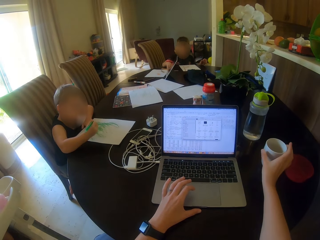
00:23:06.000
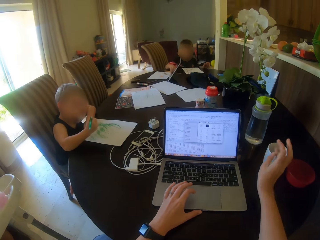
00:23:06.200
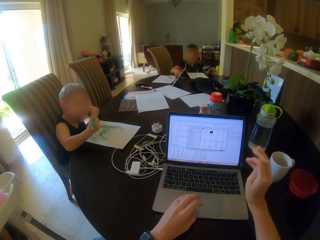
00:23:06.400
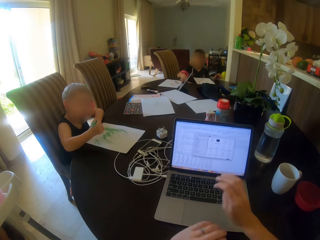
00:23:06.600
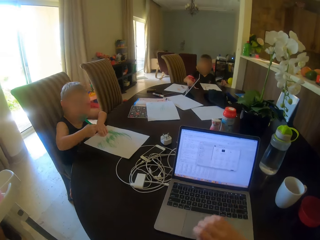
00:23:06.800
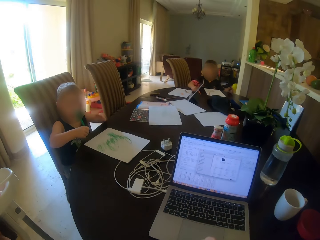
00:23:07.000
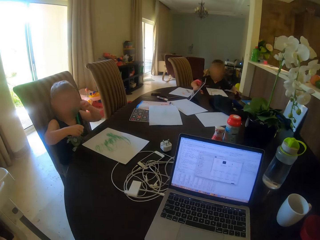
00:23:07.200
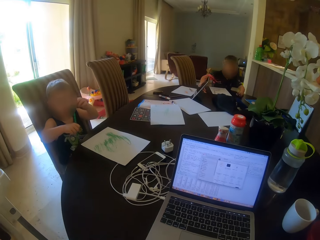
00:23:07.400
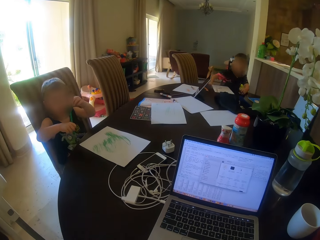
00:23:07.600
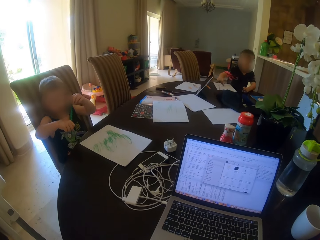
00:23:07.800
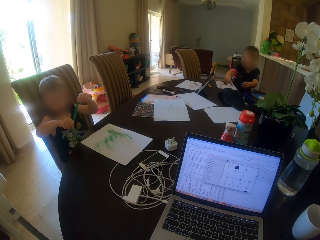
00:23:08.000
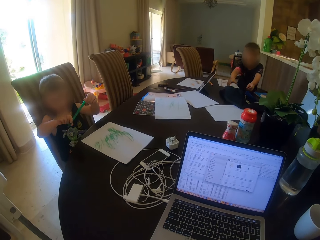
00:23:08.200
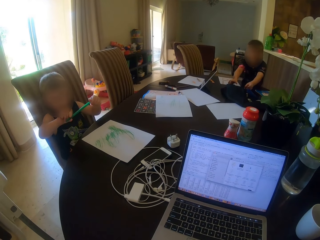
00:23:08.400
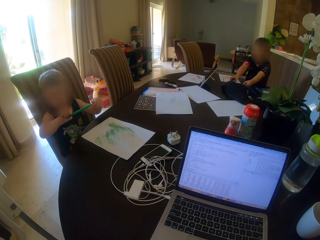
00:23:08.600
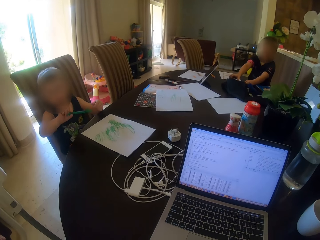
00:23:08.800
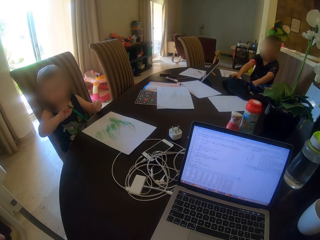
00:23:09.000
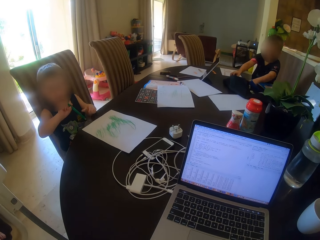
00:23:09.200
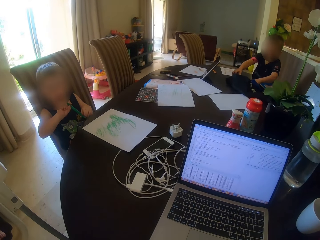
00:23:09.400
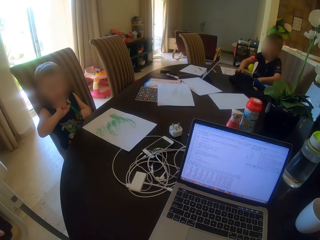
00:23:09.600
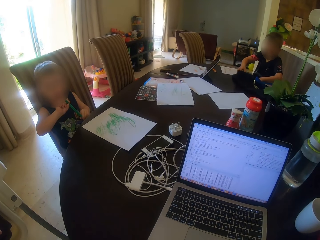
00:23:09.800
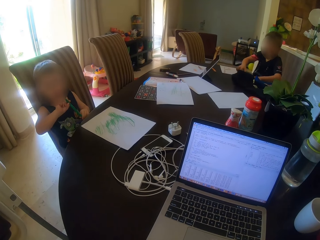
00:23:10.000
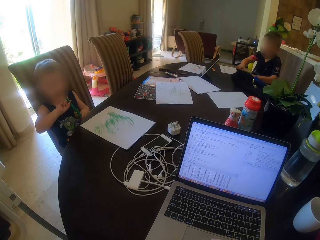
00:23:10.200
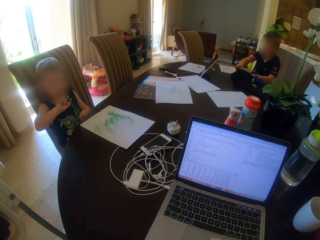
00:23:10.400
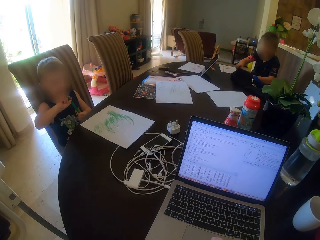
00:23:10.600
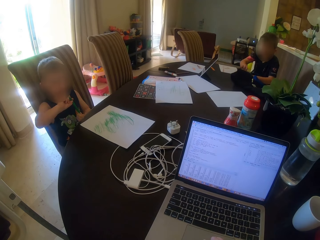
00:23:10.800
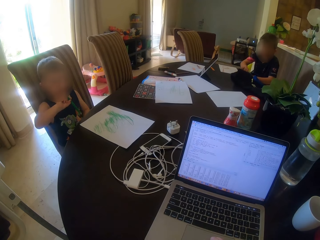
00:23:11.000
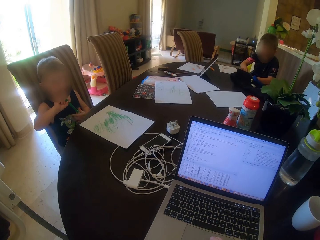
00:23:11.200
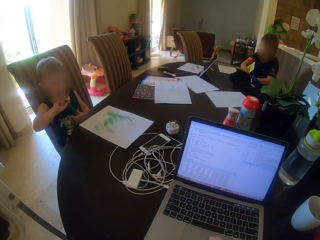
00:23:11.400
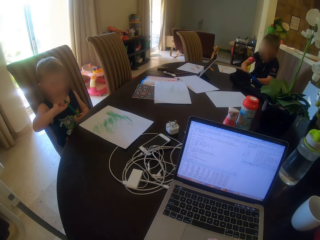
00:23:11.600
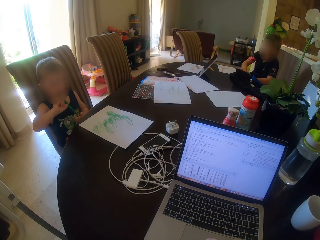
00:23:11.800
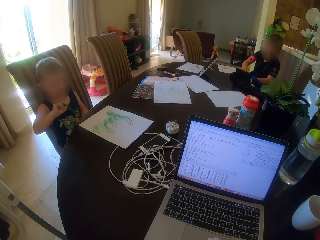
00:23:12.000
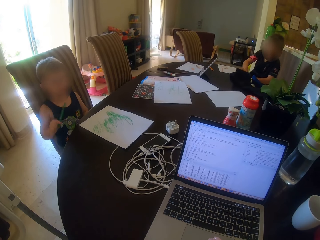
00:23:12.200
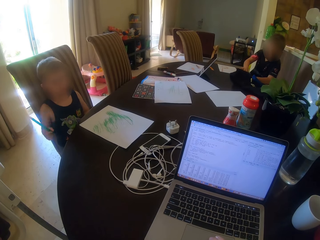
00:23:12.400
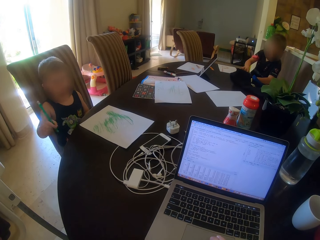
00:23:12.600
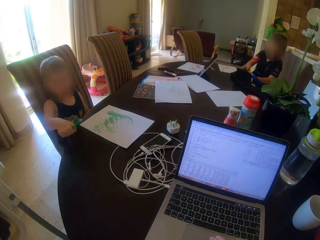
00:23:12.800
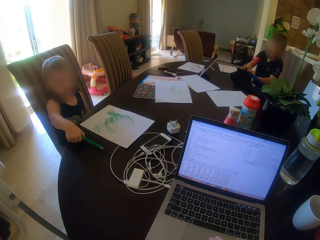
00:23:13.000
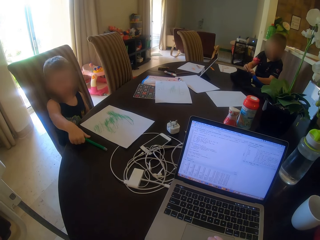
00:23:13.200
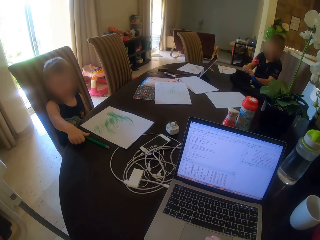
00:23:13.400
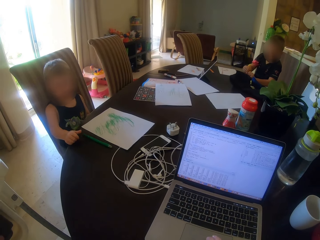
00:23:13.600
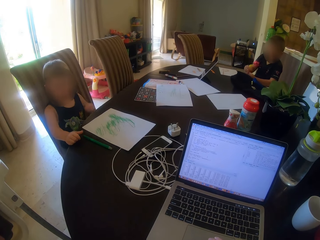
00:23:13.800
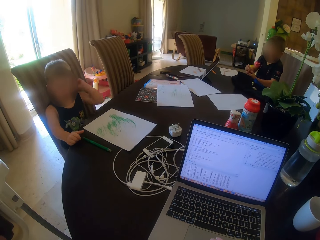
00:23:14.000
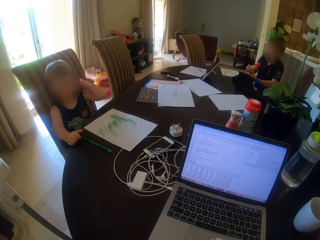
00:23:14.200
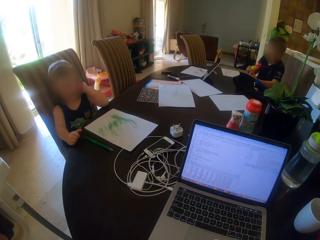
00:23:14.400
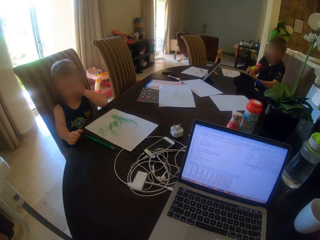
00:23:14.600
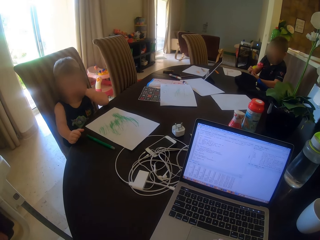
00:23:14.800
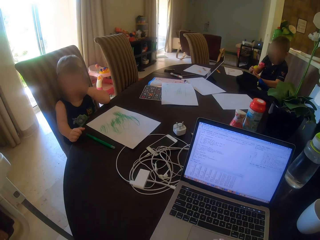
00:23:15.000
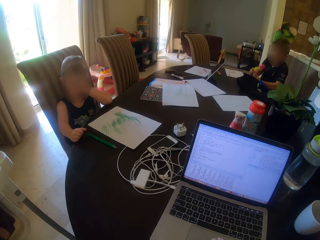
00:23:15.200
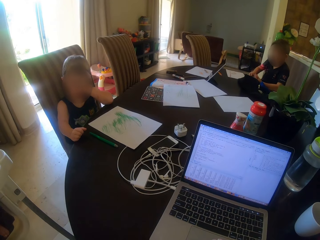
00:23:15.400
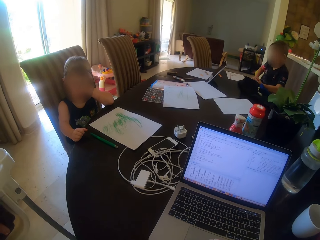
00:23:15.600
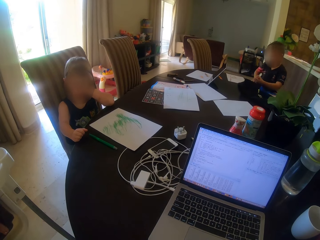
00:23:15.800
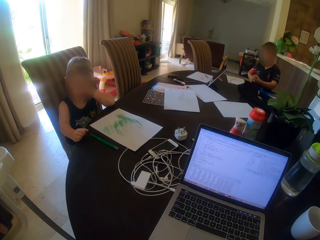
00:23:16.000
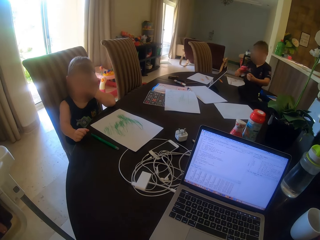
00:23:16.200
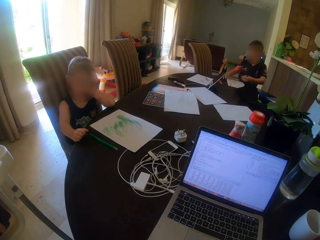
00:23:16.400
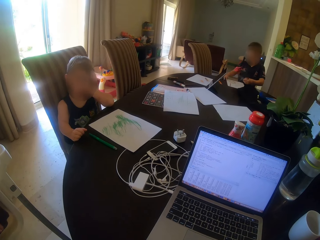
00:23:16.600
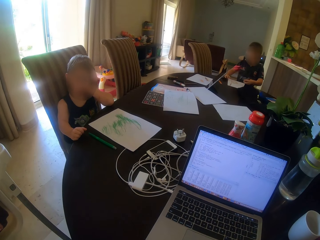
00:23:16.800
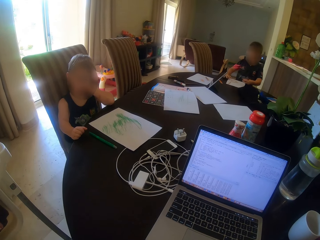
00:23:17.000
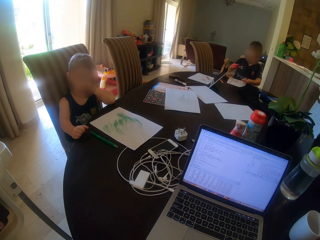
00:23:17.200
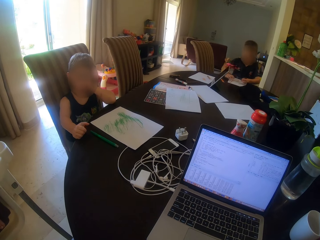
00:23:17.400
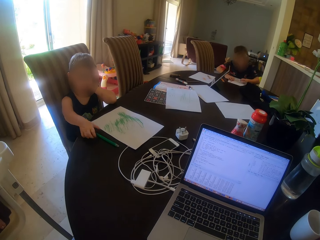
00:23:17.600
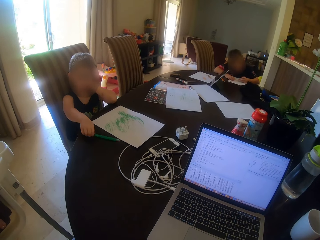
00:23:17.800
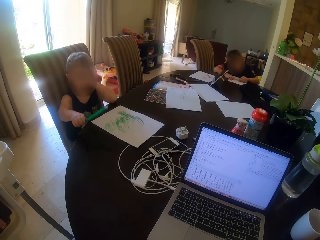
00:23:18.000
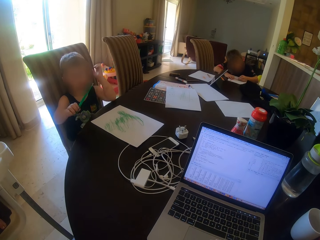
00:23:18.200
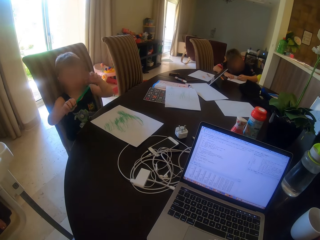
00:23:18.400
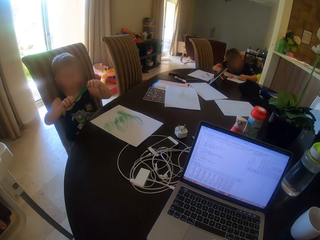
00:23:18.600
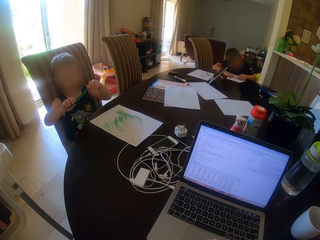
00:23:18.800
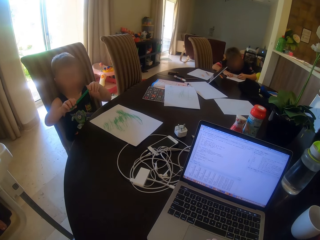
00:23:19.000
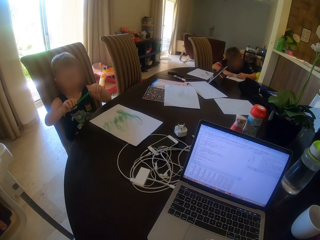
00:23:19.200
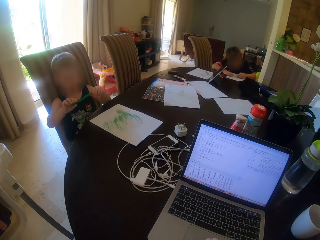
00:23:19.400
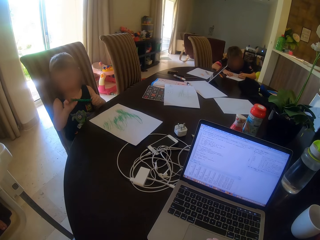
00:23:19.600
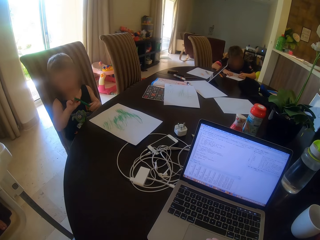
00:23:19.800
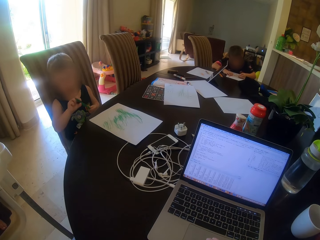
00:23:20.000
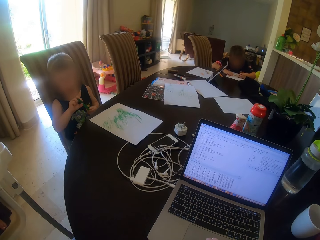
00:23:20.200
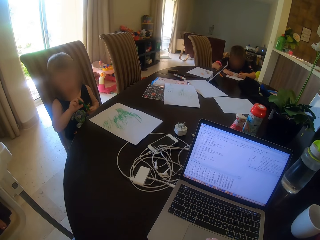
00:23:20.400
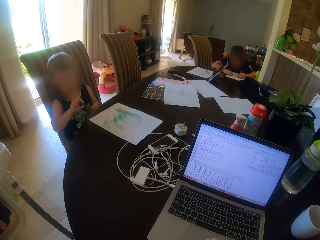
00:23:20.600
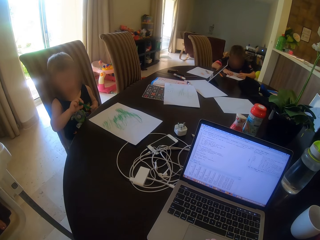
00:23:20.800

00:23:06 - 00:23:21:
The camera wearer uses the laptop. A boy puts the crayon on the table. The camera wearer talks to the boy. The boy picks up the crayon.

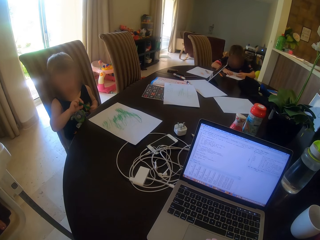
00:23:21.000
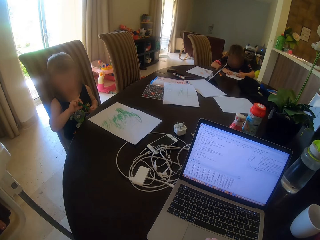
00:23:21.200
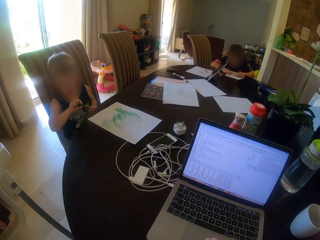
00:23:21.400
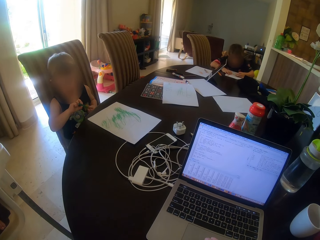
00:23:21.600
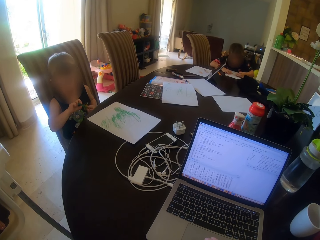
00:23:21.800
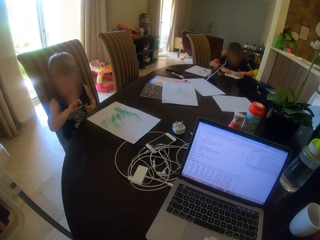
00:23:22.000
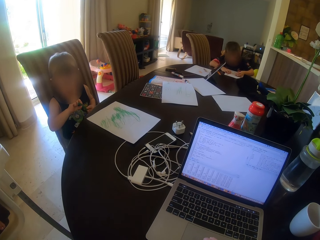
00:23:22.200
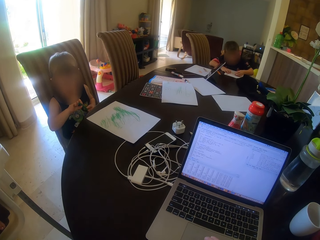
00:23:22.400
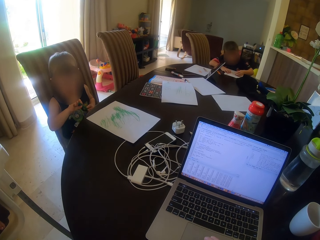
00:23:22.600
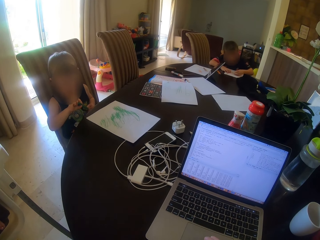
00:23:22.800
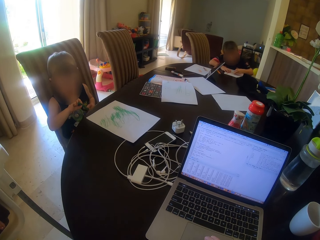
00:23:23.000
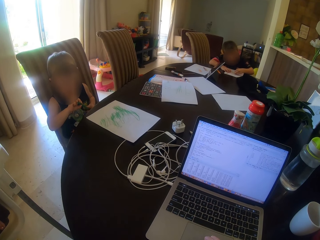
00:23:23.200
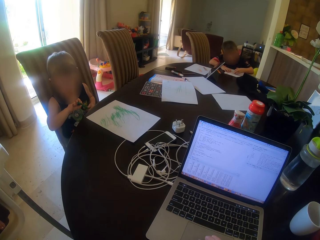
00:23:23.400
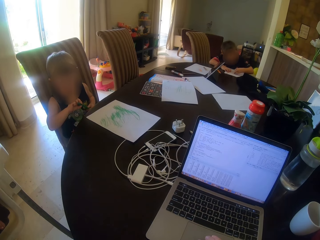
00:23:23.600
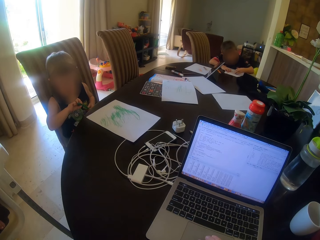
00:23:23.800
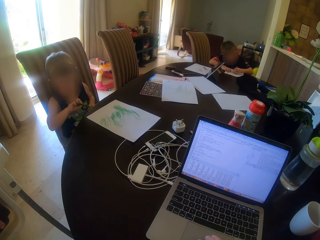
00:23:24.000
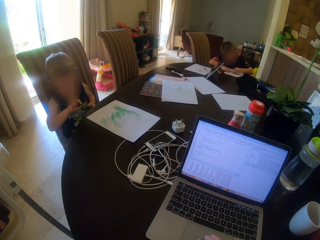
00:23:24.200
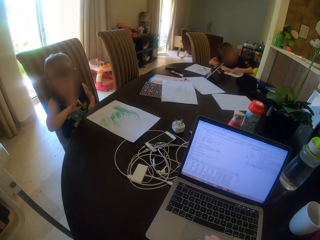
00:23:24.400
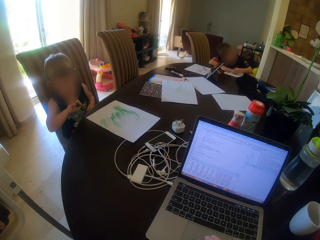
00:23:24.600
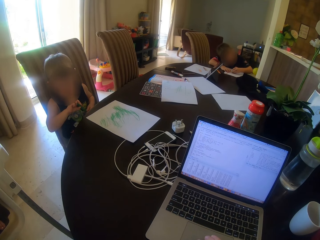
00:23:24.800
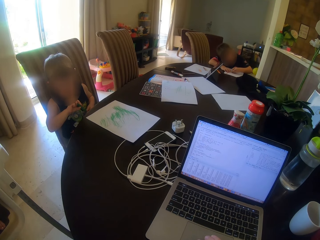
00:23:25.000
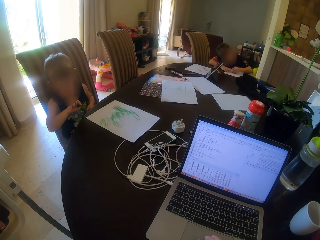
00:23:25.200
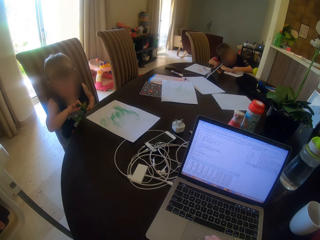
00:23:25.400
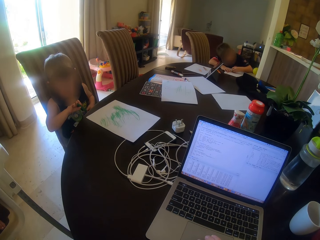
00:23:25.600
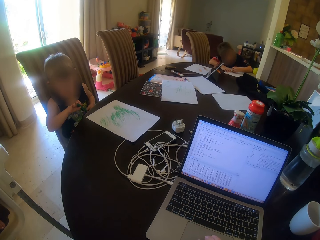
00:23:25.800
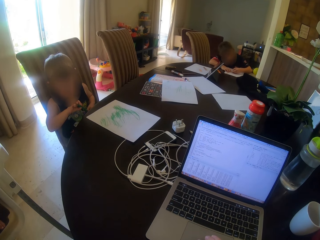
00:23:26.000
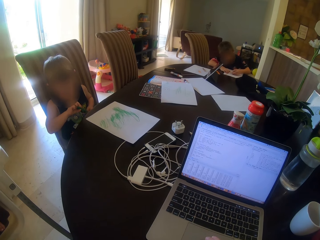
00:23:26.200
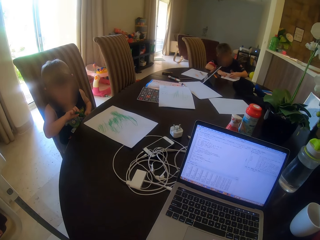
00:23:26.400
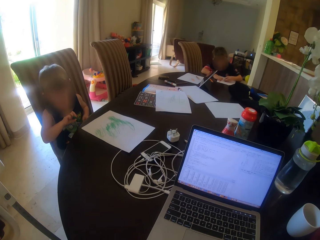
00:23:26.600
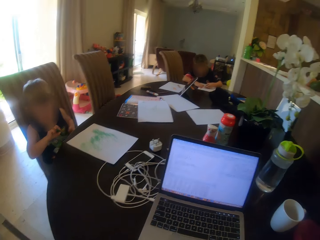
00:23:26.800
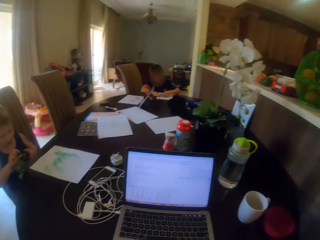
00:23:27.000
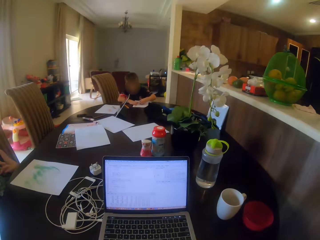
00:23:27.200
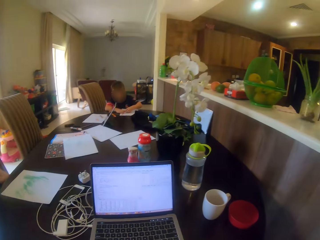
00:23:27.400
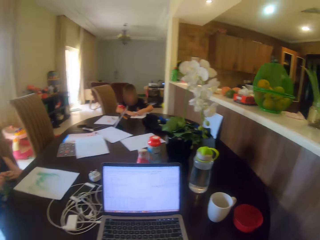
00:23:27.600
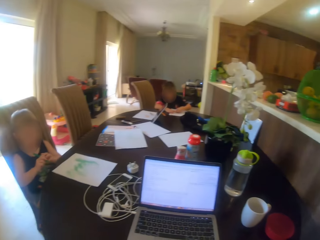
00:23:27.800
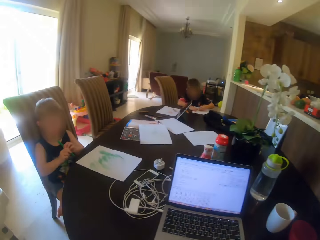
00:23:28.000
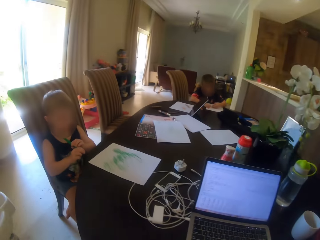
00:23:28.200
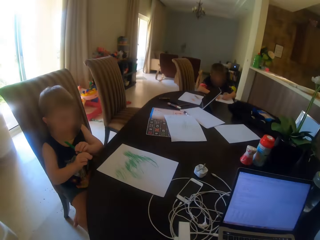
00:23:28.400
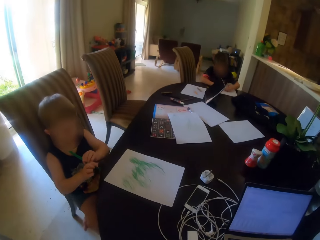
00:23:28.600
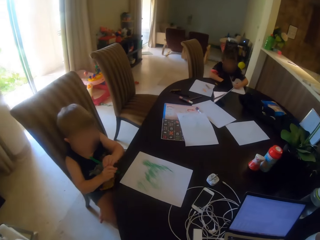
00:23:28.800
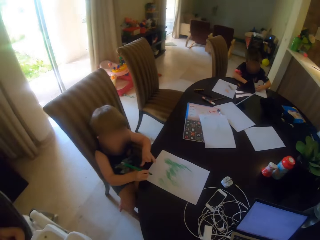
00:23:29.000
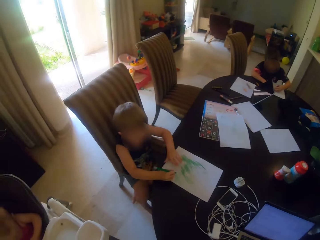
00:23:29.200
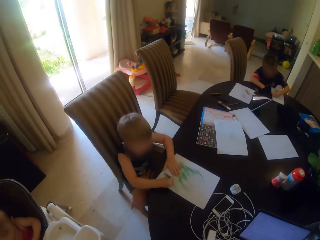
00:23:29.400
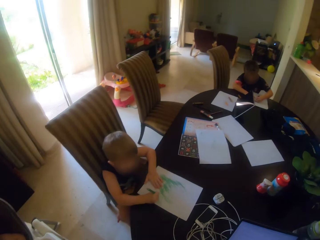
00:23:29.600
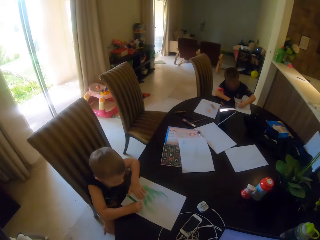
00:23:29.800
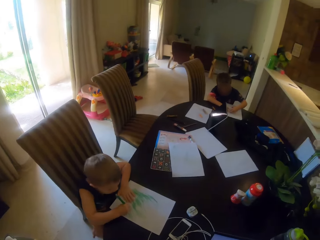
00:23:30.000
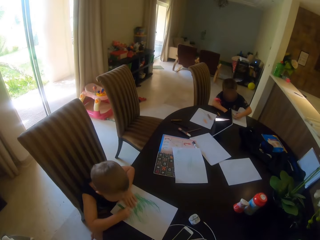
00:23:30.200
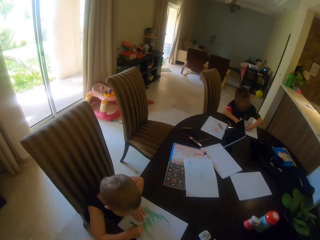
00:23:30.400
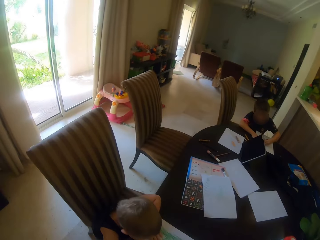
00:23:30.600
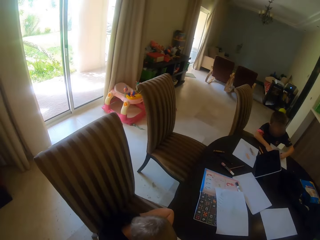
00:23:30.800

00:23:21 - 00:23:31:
The camera wearer stares at the laptop. They look around. They stand up.
